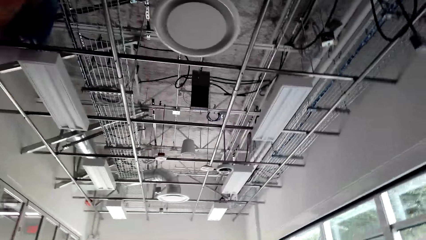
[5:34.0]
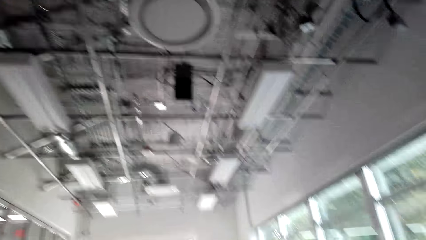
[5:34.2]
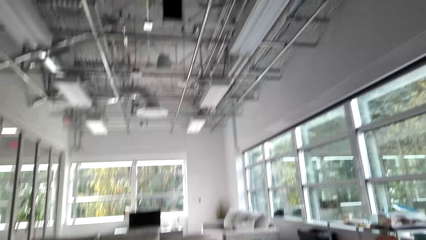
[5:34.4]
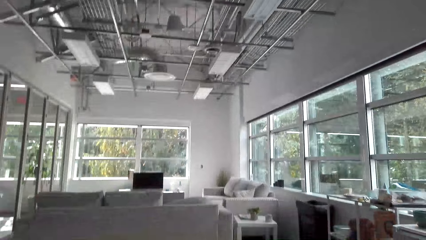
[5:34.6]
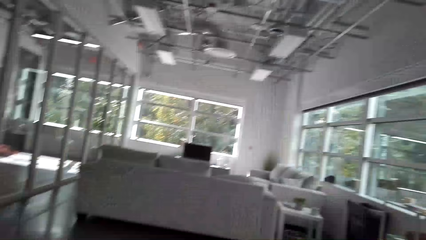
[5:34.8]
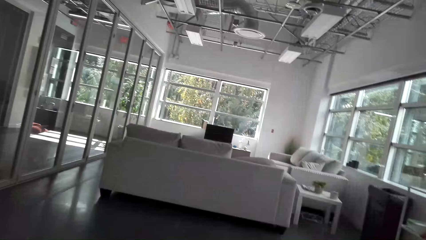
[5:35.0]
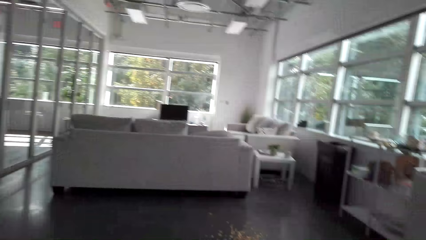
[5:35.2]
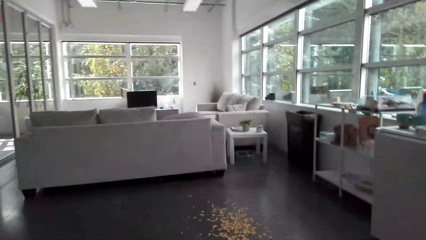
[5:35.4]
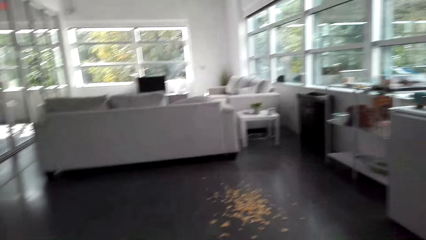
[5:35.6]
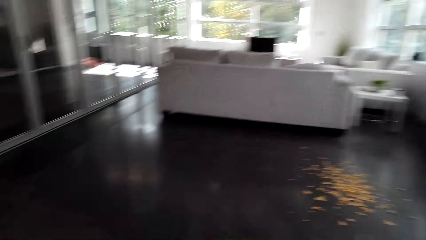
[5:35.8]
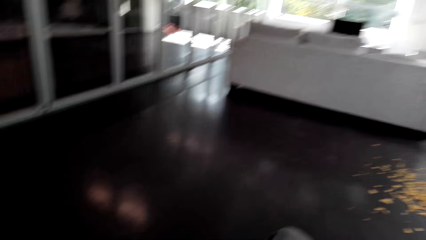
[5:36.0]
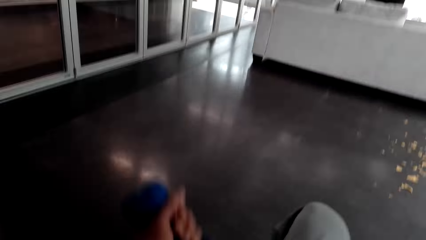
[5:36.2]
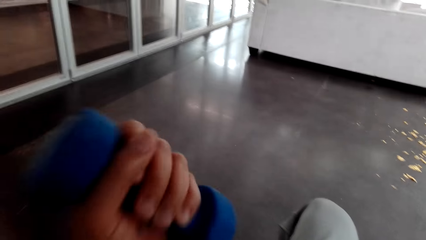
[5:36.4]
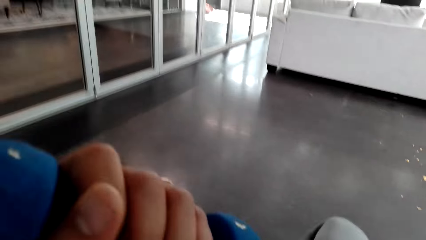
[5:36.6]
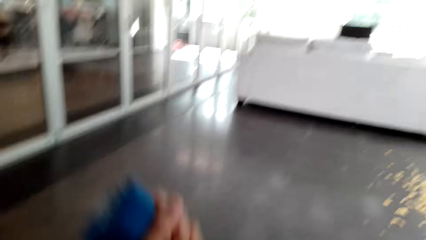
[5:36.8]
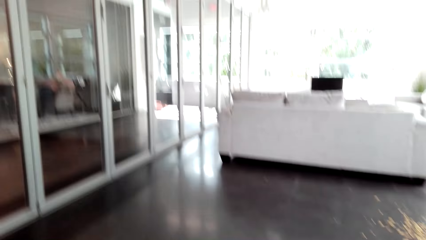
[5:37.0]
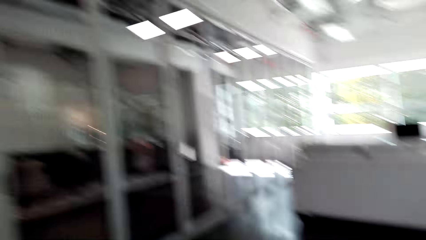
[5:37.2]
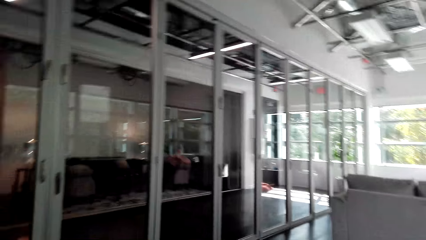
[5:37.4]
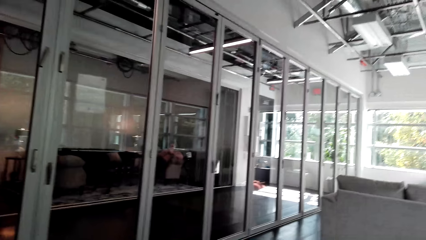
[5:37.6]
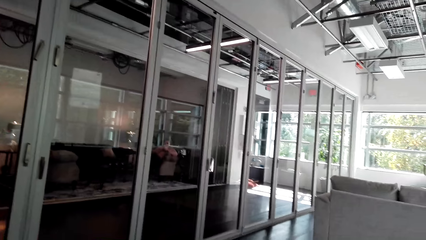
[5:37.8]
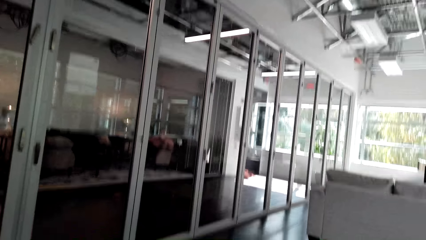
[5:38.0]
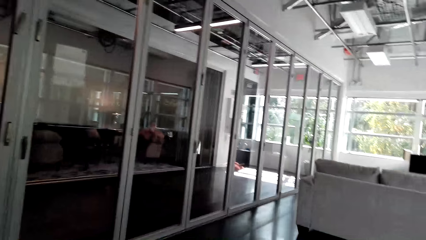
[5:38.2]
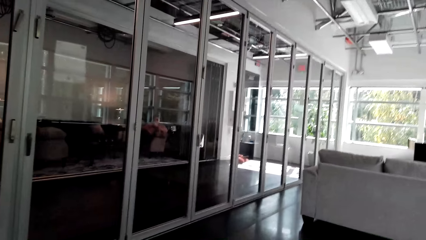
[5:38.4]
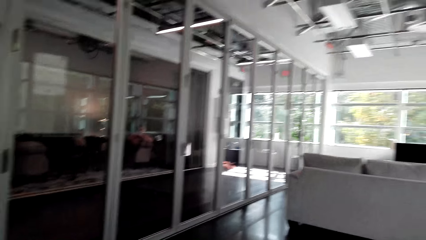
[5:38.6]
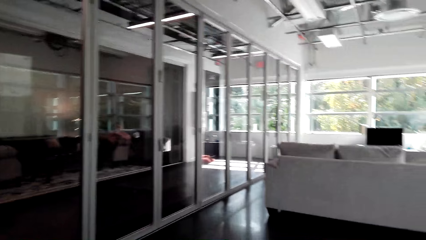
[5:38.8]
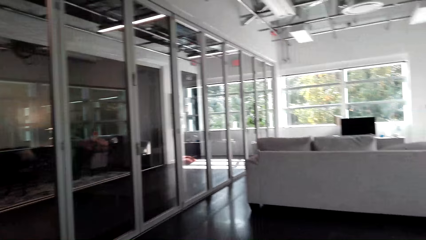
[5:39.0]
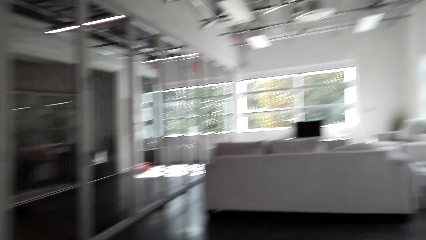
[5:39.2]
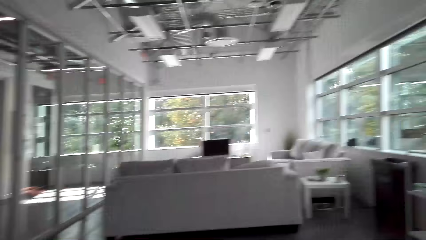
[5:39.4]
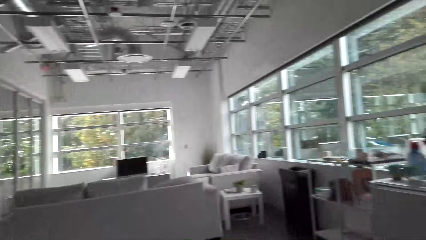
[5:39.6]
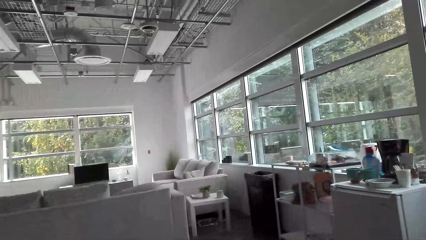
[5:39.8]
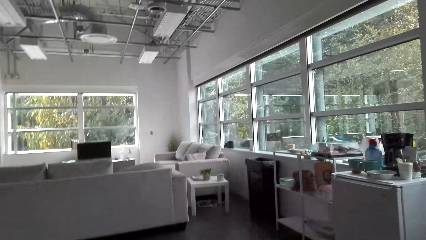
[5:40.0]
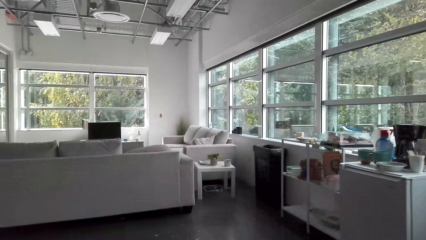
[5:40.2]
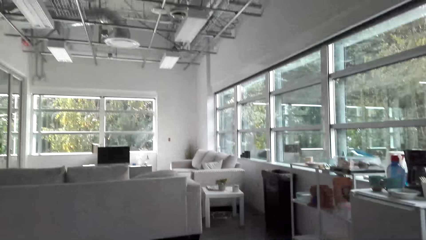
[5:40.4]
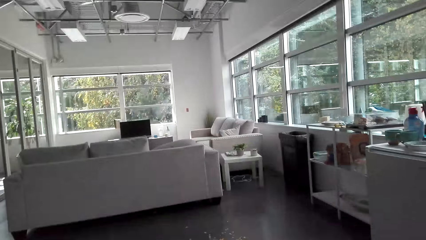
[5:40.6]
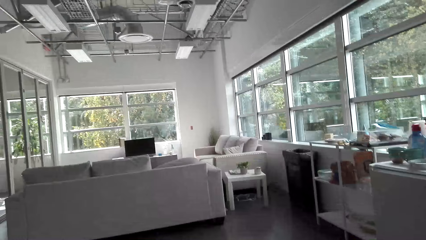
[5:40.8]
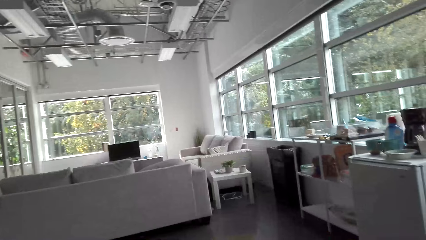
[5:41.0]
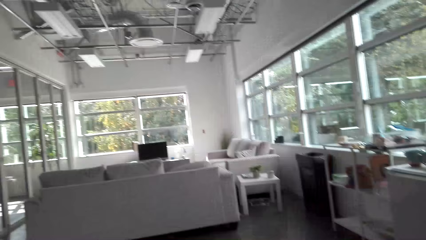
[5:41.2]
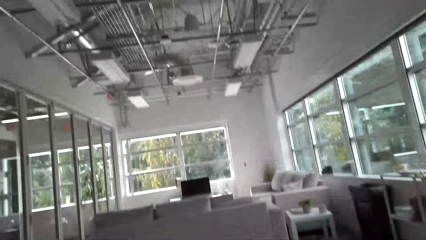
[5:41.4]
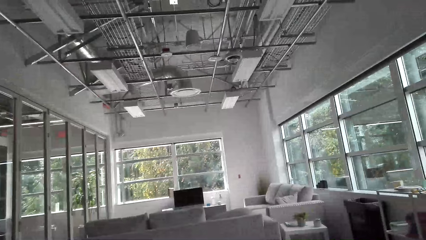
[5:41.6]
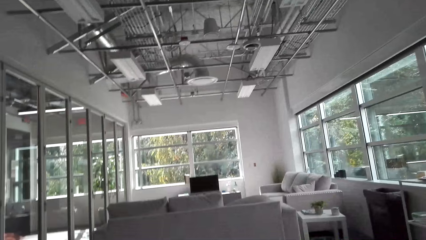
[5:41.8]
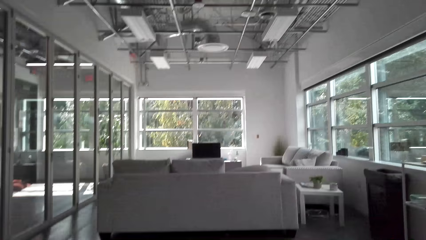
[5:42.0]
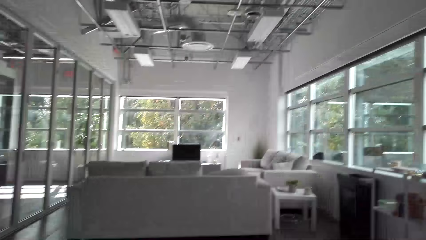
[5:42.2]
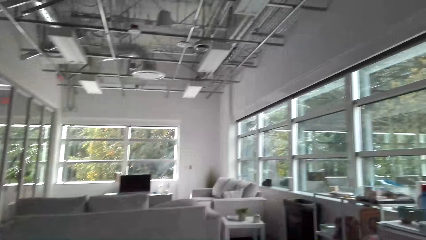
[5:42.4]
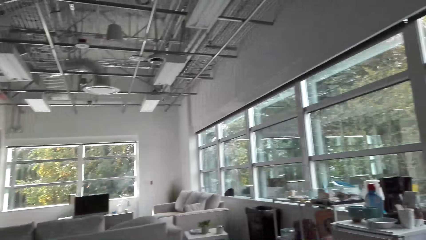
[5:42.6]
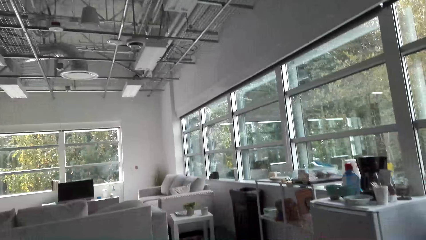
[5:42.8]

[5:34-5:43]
The camera wearer lifts the weight. They look around the room.

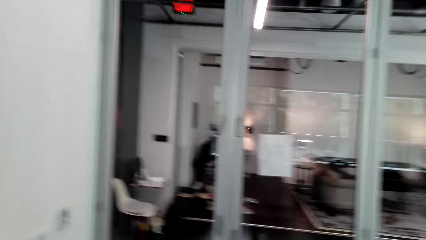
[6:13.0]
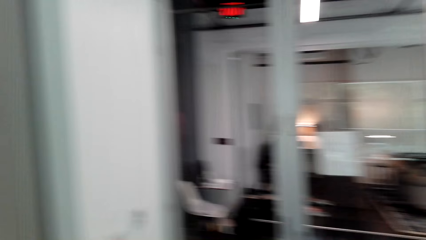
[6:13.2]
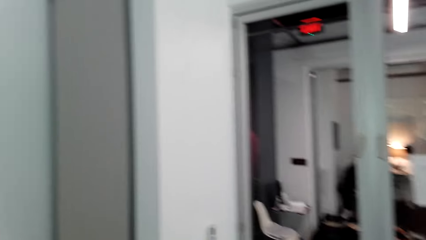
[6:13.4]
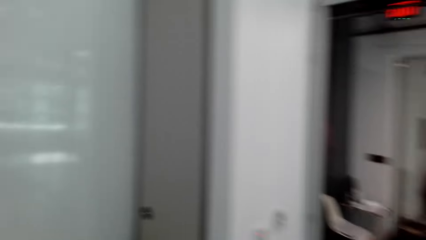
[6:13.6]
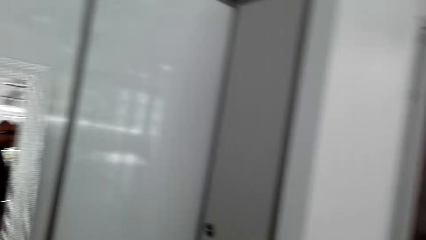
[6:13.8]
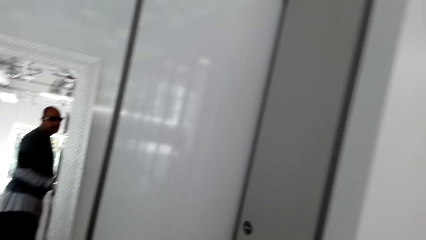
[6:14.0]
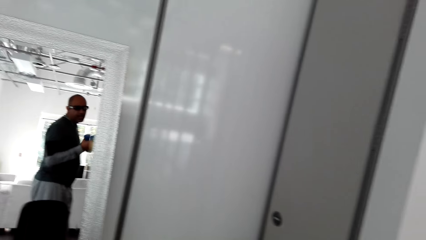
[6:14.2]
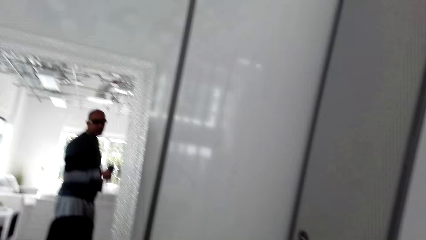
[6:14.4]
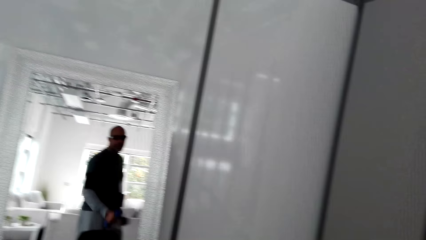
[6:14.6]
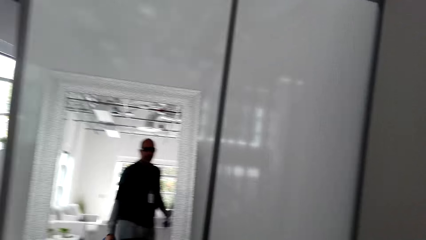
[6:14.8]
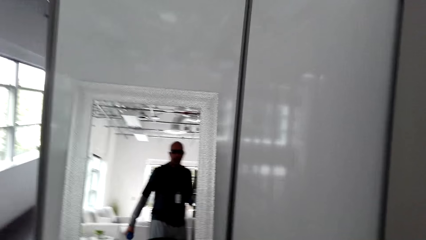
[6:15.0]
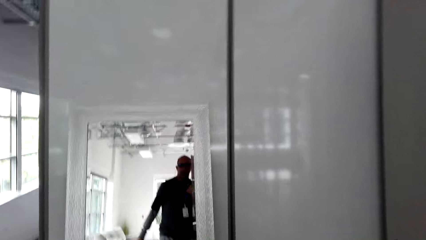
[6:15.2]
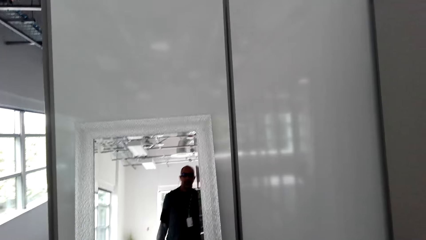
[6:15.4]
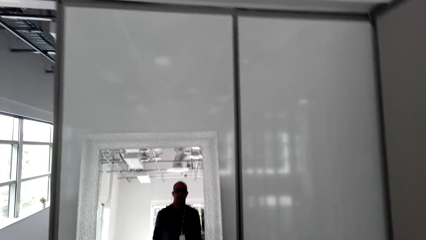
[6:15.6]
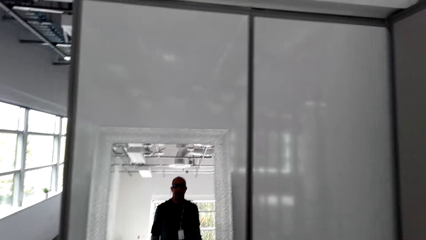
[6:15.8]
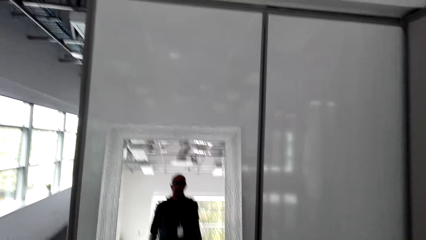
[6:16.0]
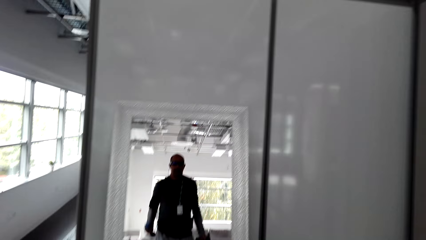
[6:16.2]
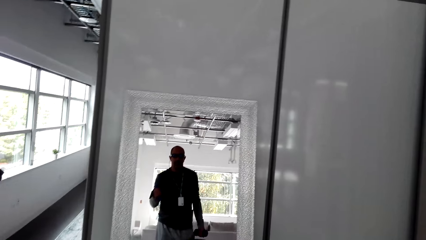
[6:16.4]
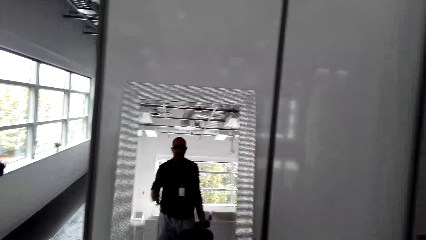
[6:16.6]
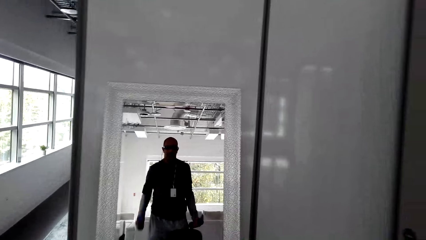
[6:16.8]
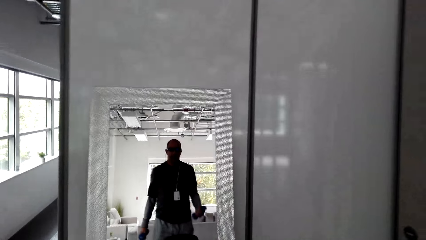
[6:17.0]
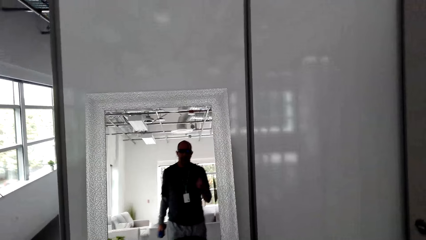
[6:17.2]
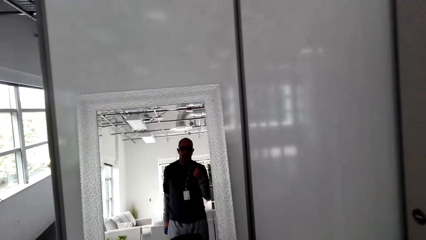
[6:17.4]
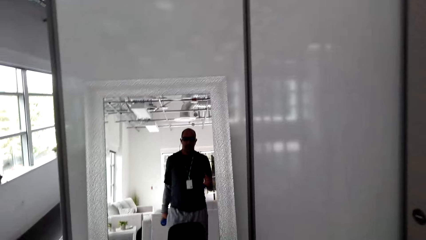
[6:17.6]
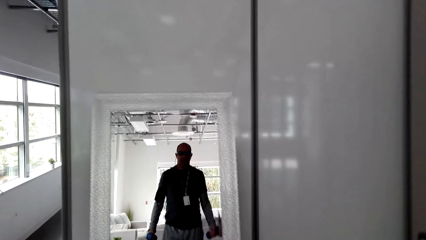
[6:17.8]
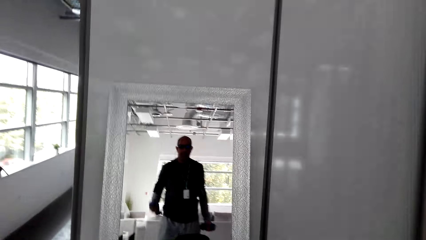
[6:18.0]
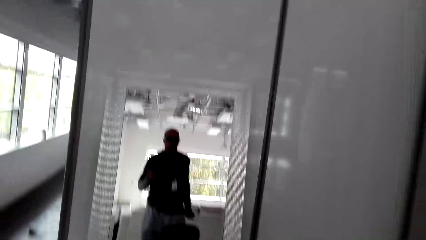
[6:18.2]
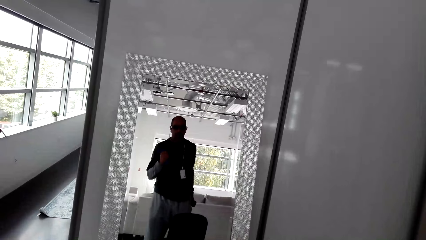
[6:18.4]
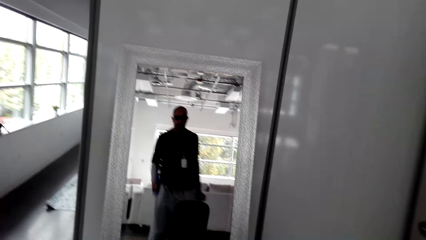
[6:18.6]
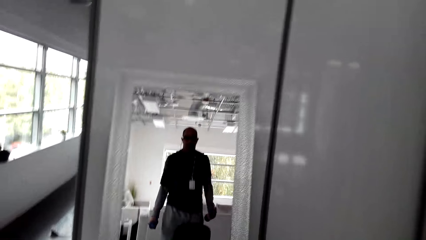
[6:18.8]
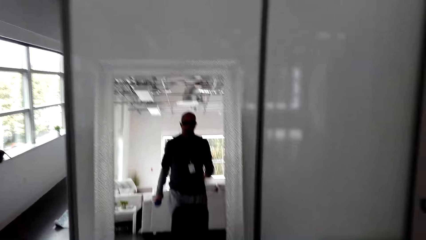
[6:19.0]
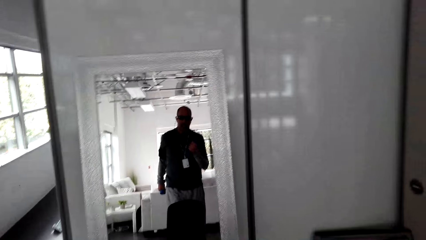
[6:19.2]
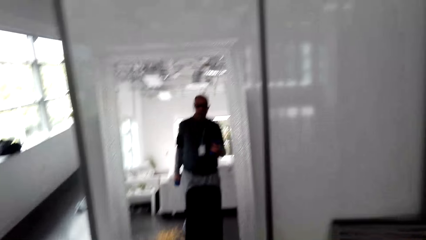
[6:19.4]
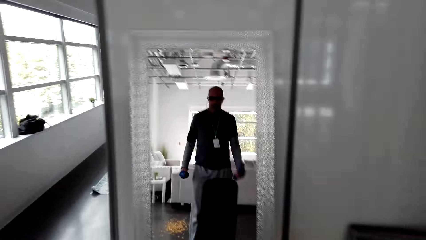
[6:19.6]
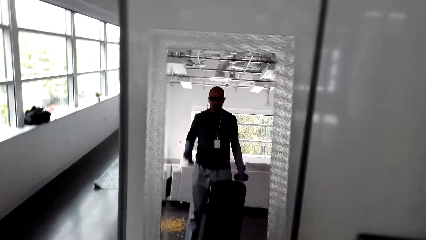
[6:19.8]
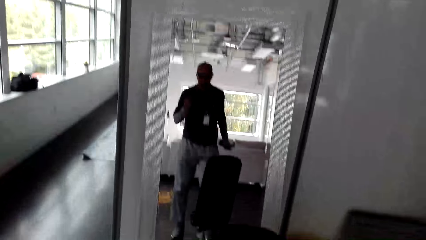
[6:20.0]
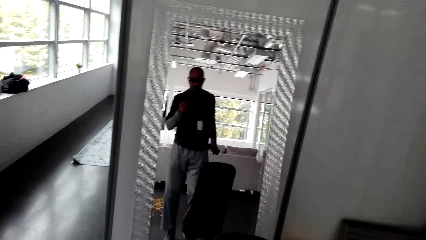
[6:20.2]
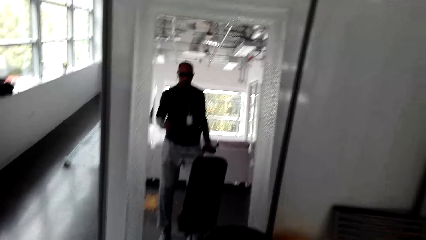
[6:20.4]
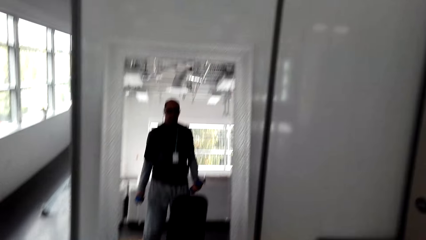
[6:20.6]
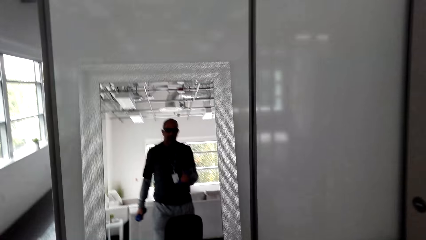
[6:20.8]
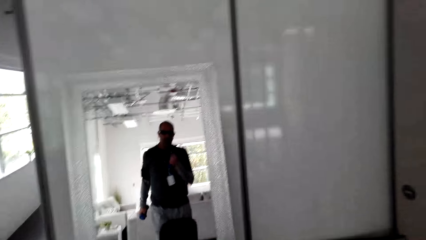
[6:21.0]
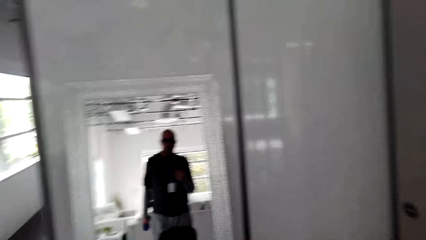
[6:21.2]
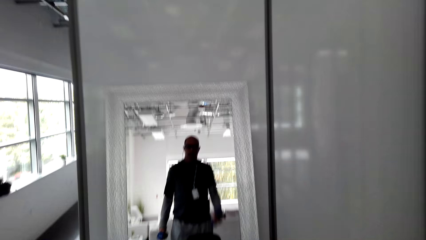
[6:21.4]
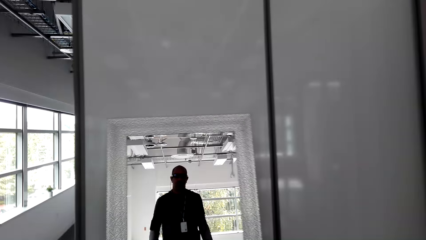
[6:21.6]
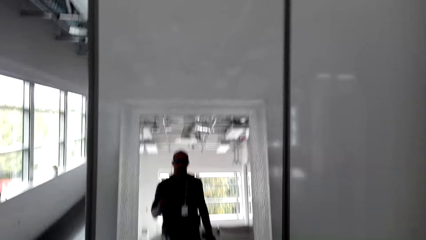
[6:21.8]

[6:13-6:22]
The camera wearer turns around the room. A man jogs with a bicep on his hands. The camera wearer looks at the mirror. They lift the weight. They lift the weight again. They lower the weights. They lift the weight. They lower the weight. They lift the weight. They lower the weight. They lift the weight. They lower the weight.
